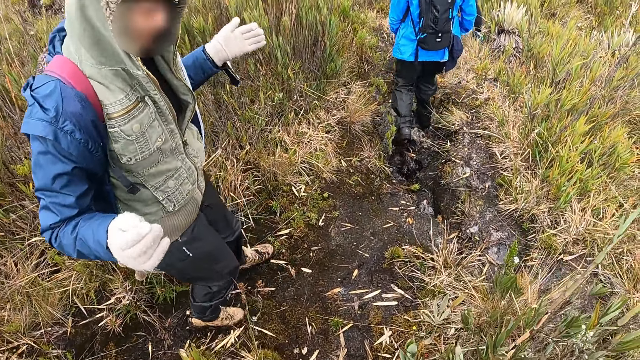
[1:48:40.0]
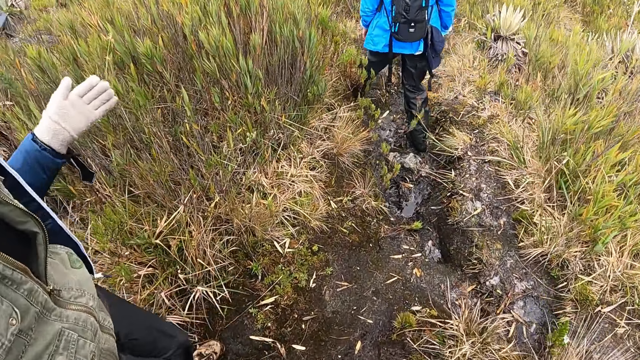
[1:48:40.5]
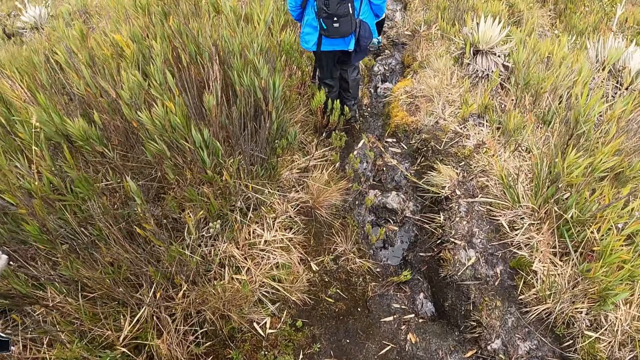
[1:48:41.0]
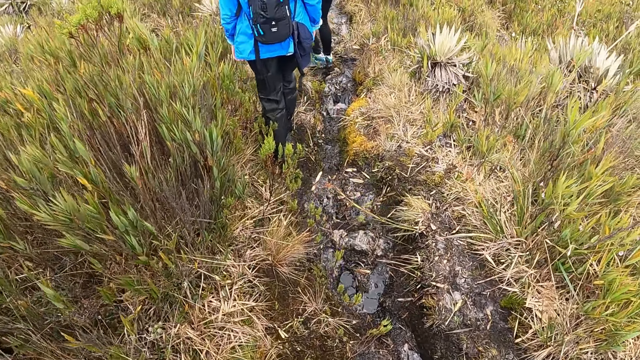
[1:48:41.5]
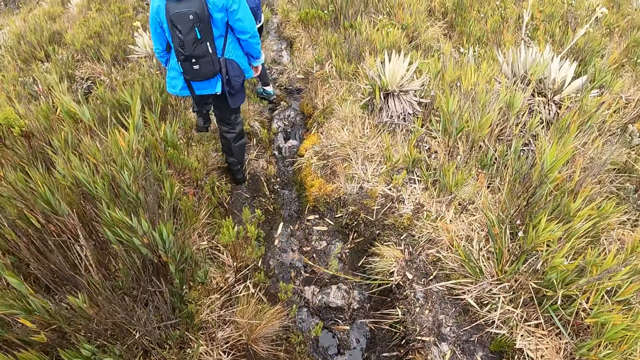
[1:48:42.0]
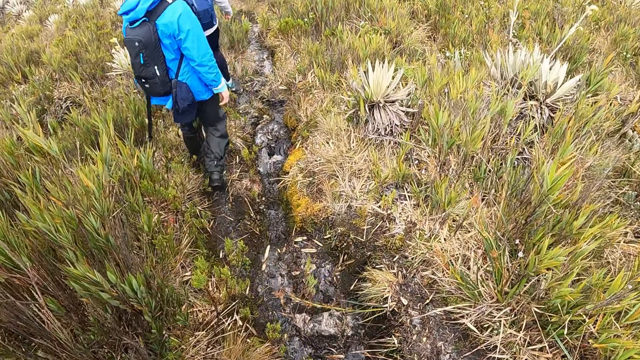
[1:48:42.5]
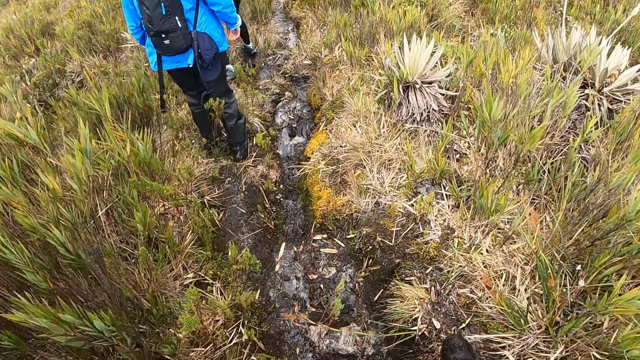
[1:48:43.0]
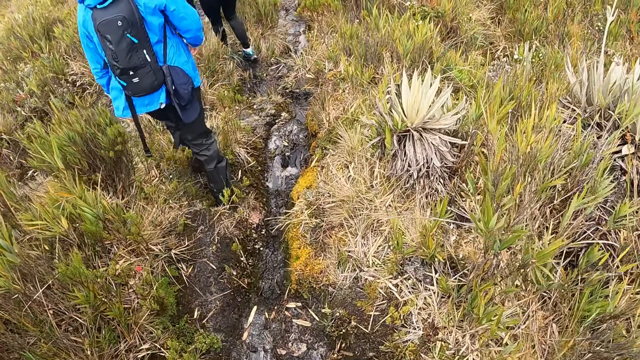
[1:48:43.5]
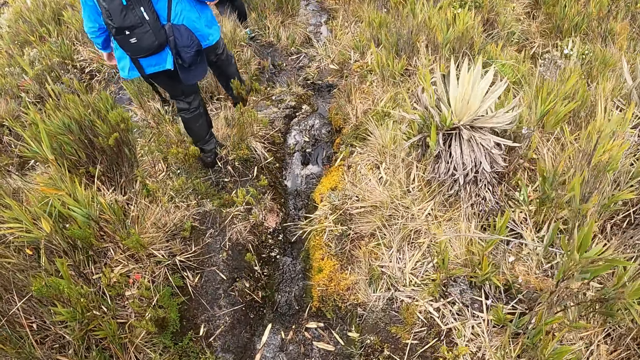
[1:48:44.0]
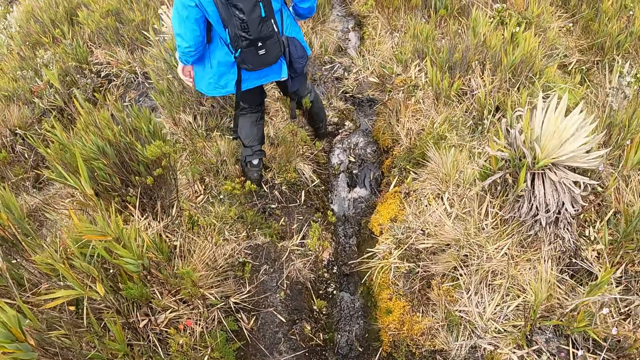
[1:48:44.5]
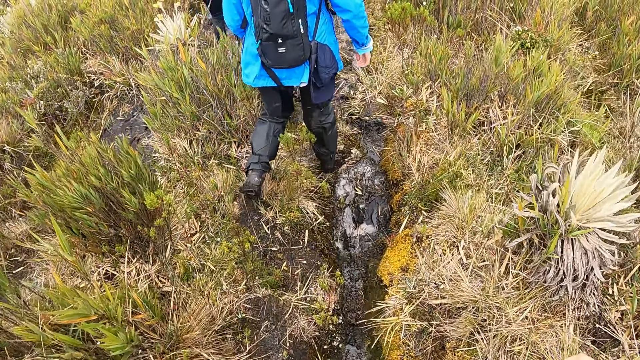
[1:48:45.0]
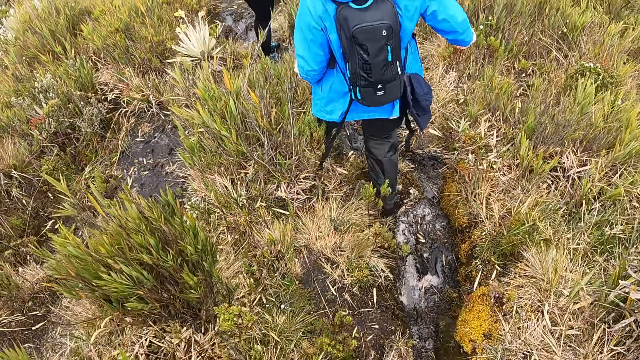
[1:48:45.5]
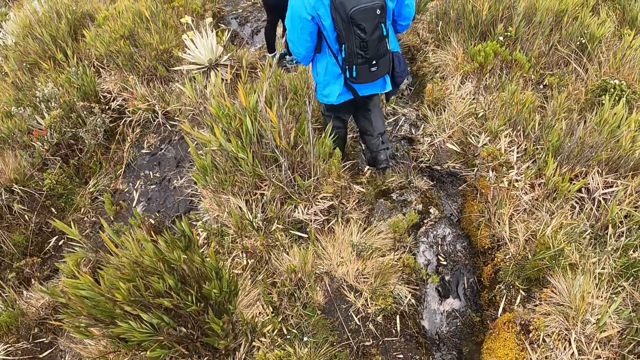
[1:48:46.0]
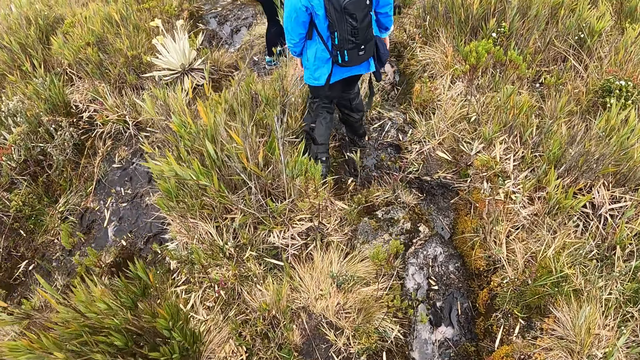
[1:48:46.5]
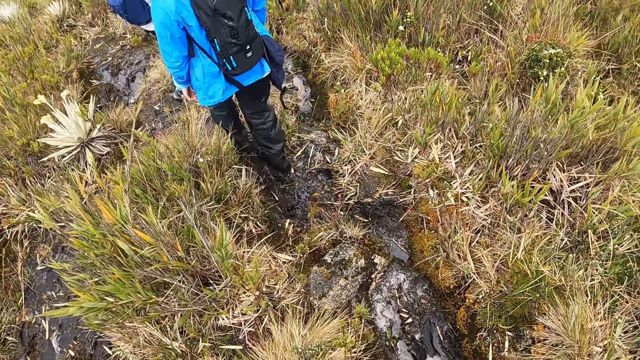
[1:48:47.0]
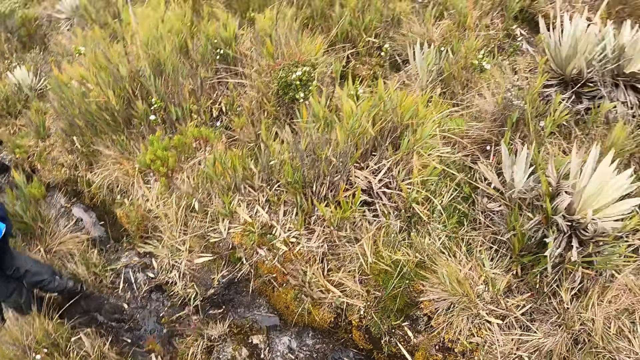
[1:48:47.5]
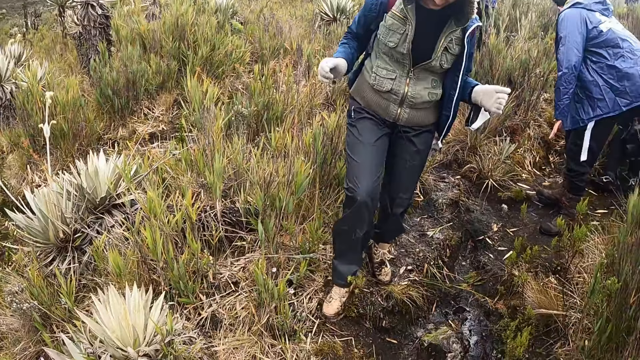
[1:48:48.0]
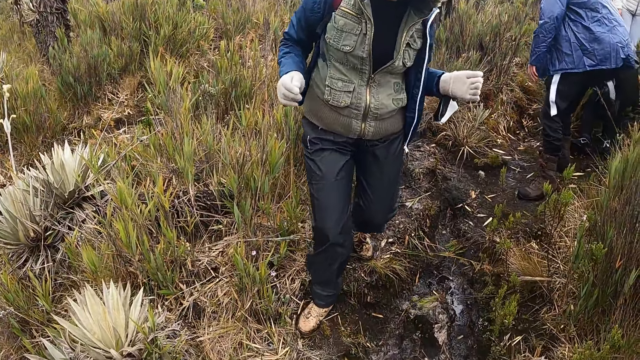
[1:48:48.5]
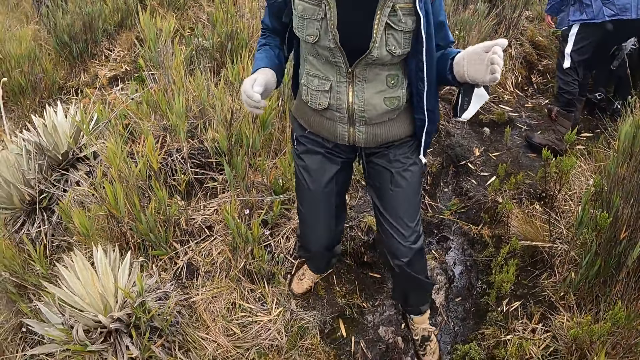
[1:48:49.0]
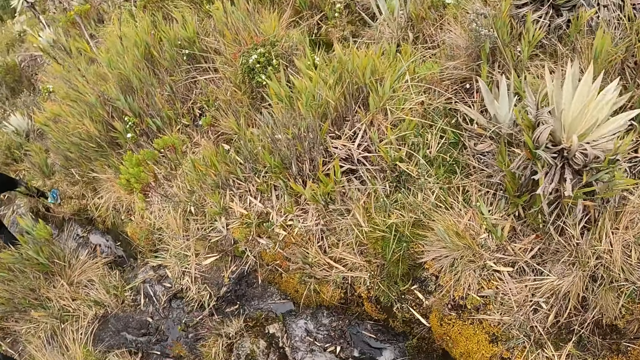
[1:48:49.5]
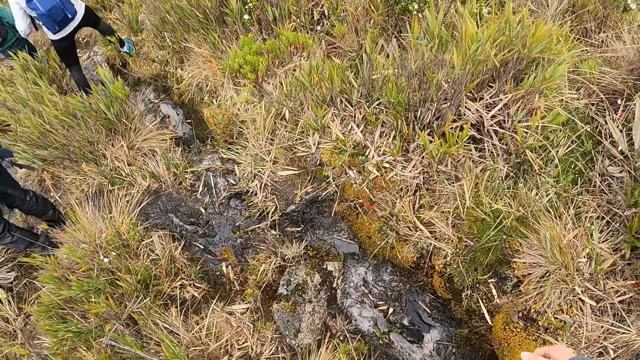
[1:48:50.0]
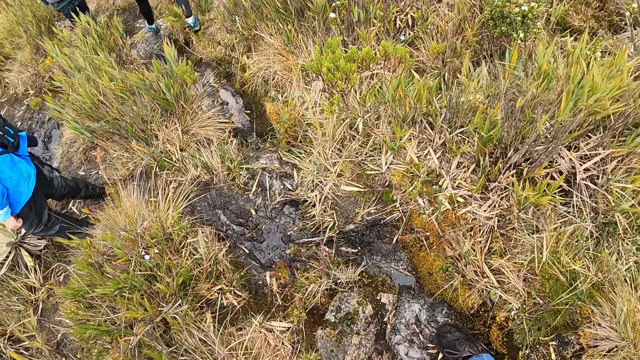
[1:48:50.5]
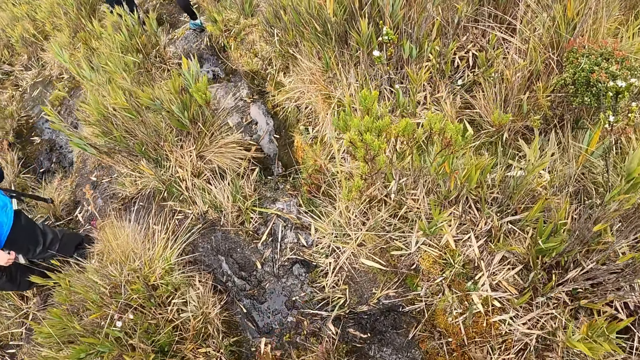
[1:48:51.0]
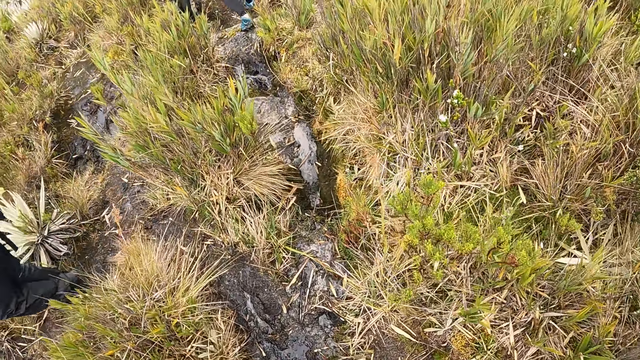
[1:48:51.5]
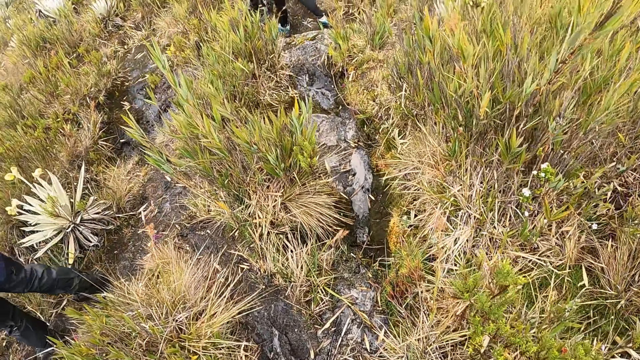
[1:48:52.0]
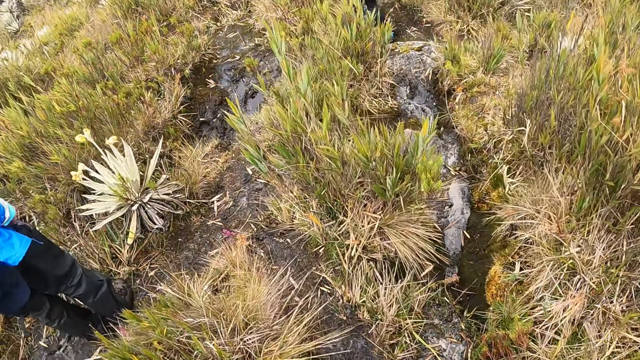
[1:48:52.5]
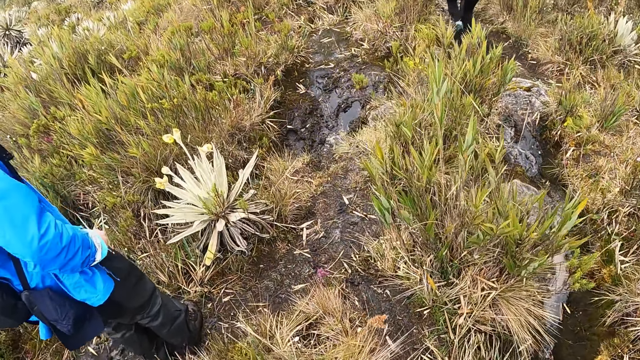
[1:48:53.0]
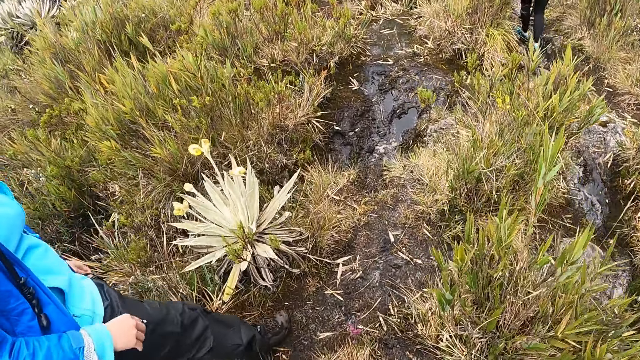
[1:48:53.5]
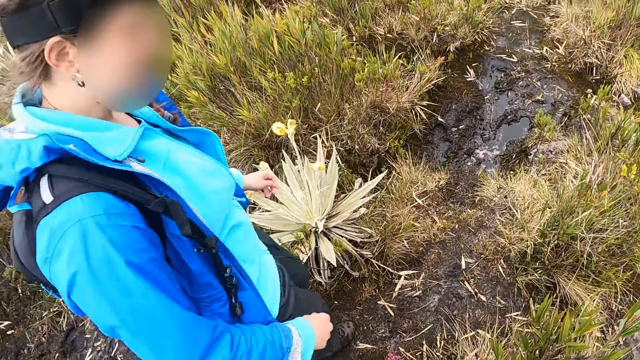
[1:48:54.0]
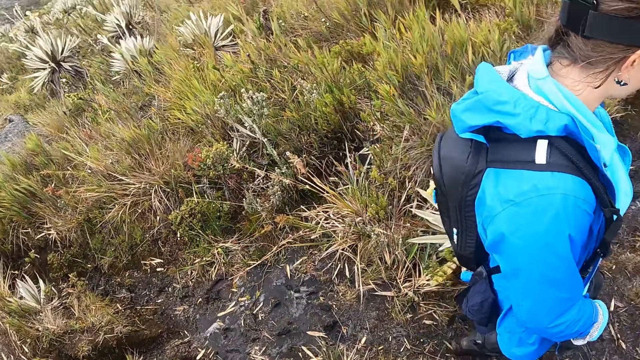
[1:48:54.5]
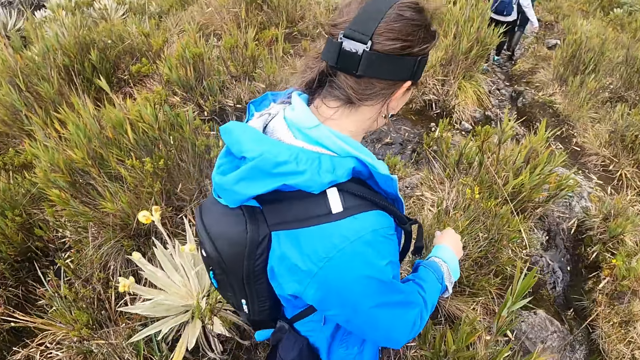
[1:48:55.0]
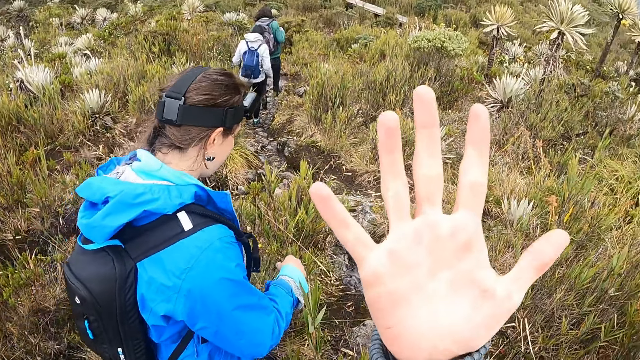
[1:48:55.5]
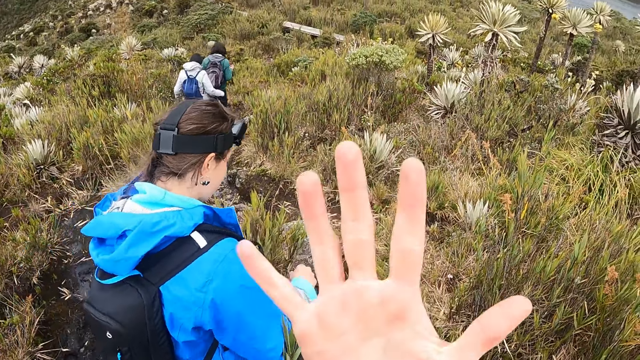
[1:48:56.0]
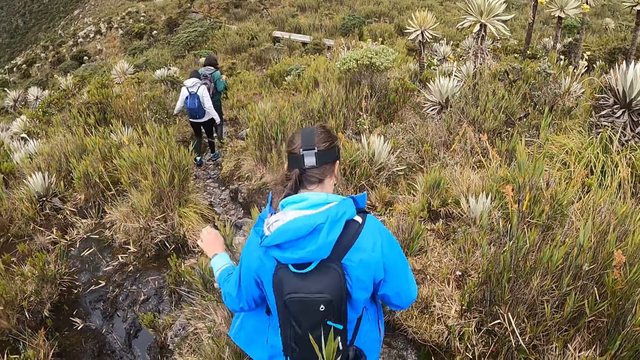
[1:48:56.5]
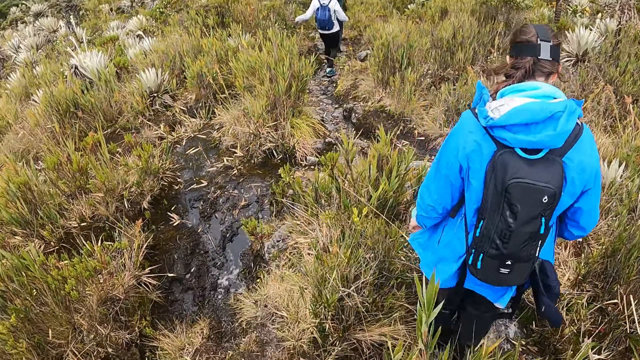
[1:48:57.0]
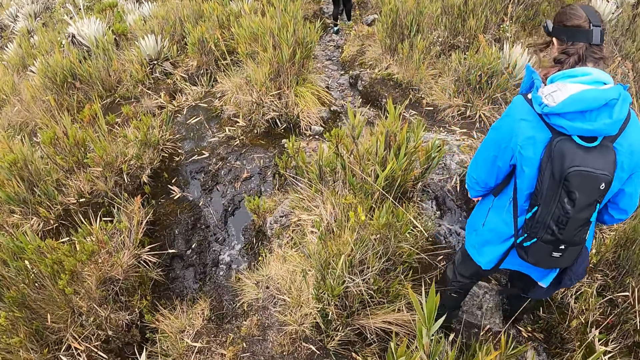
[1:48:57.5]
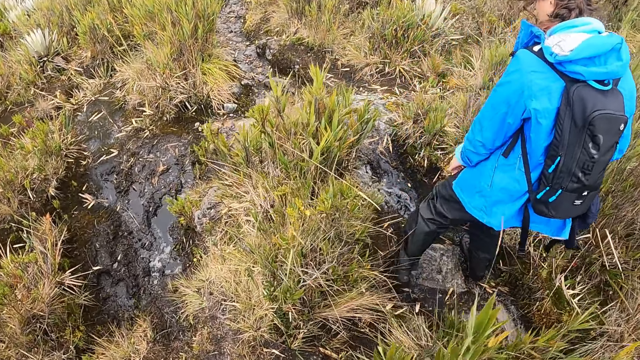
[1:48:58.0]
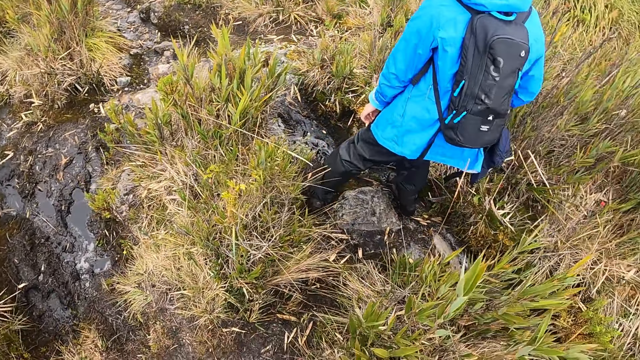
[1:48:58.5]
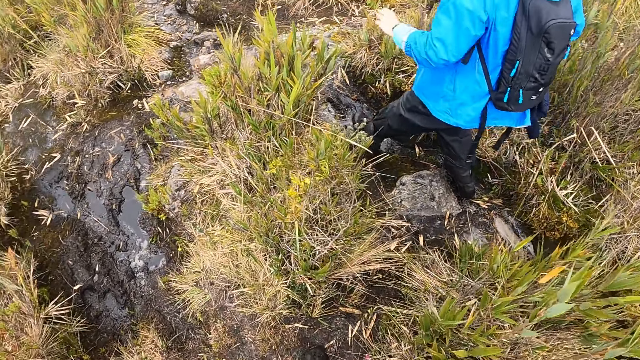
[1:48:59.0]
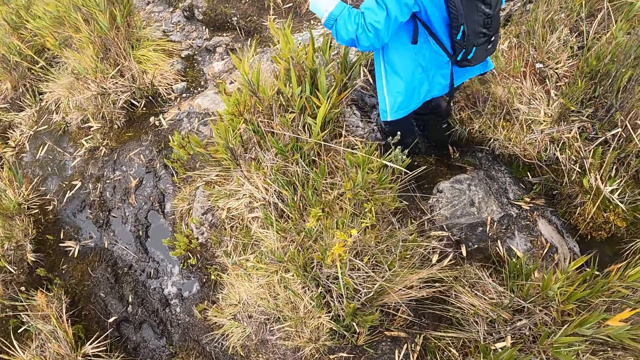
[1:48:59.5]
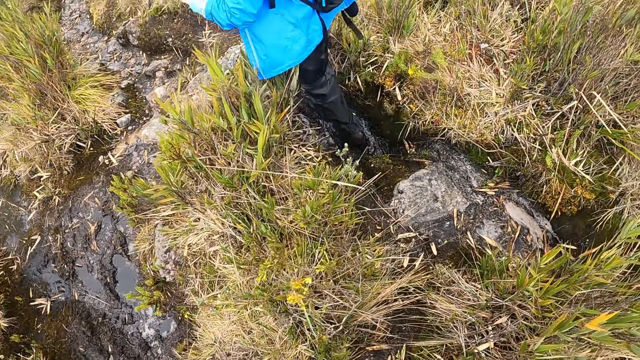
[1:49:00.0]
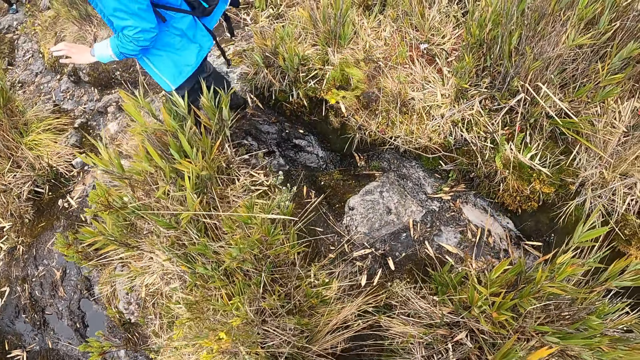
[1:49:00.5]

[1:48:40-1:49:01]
The camera wearer talks with a man. She looks around. She walks around. She opens her right hand wide. She looks at the hand.
